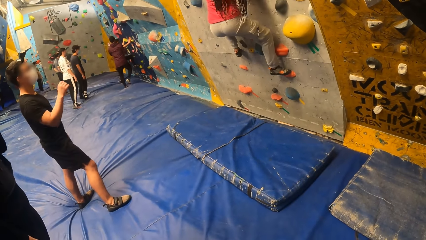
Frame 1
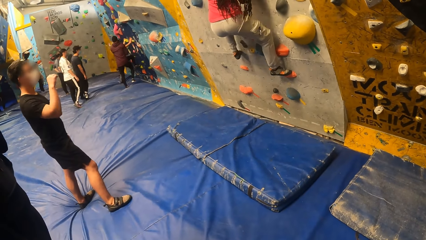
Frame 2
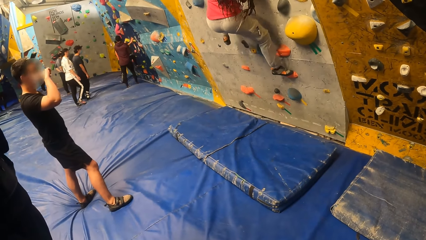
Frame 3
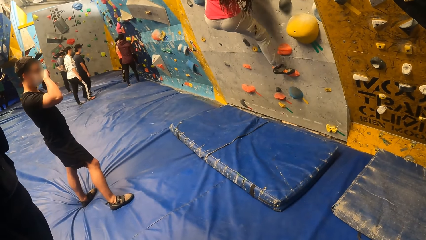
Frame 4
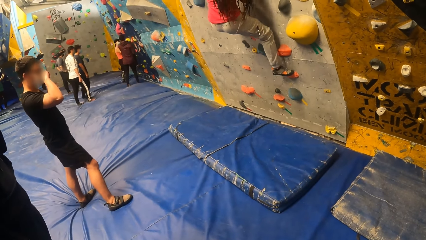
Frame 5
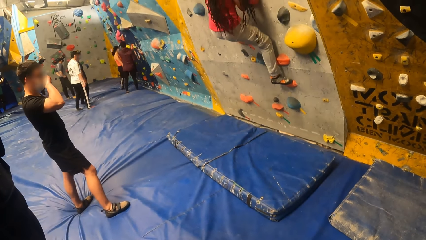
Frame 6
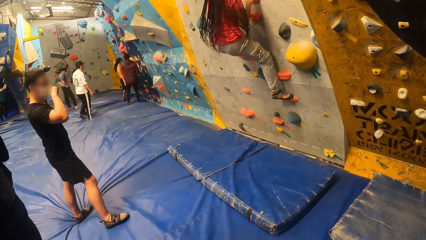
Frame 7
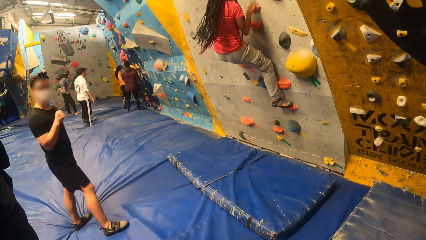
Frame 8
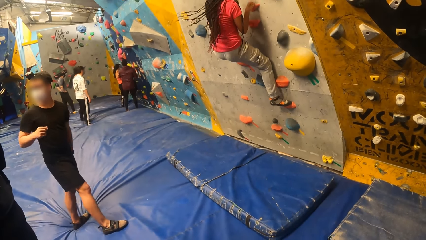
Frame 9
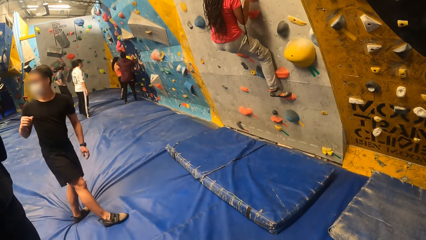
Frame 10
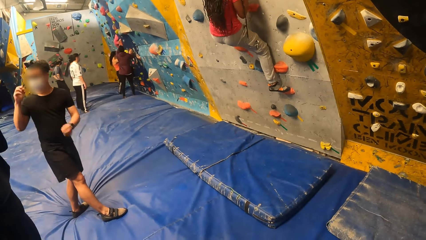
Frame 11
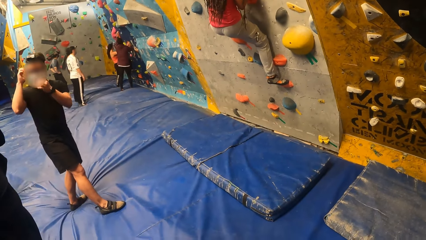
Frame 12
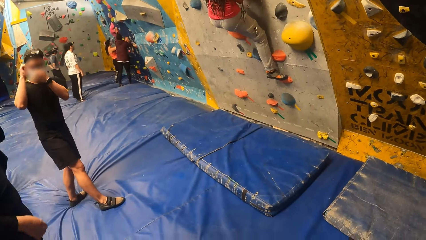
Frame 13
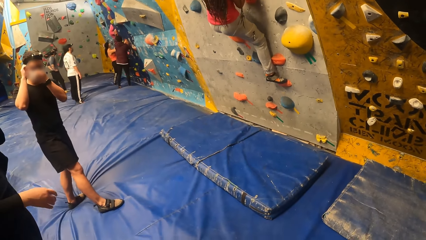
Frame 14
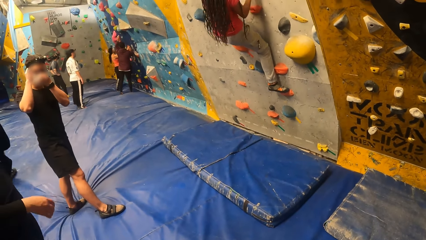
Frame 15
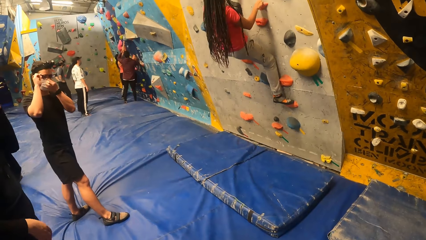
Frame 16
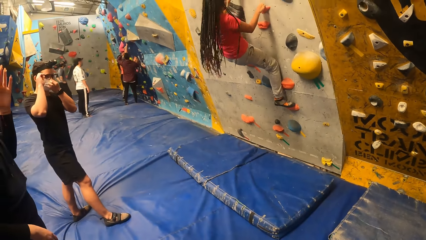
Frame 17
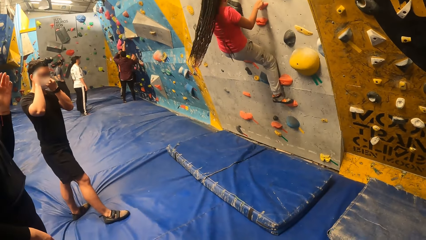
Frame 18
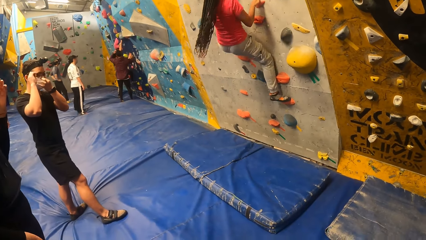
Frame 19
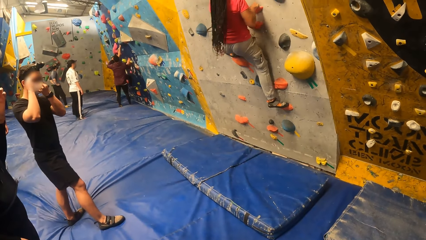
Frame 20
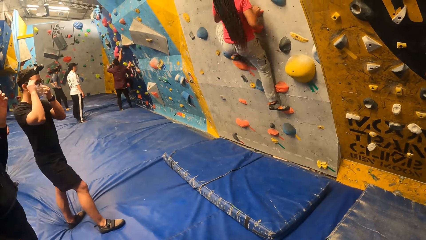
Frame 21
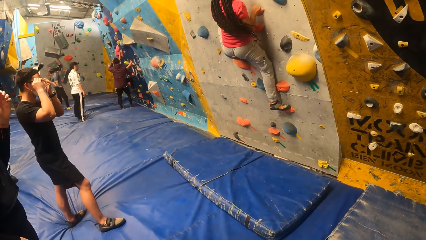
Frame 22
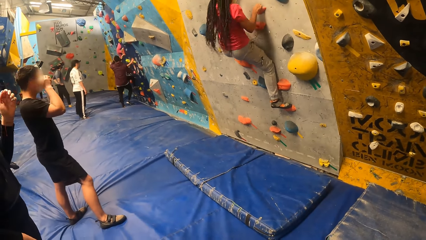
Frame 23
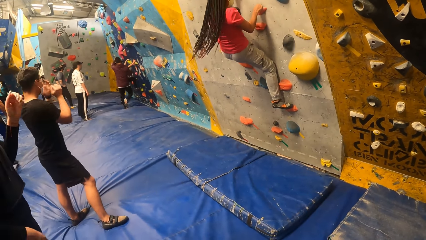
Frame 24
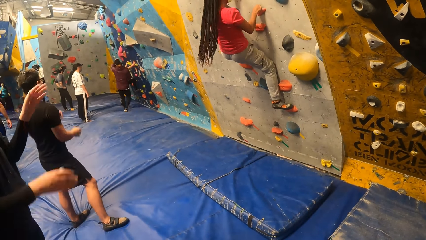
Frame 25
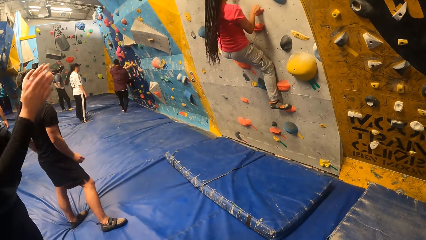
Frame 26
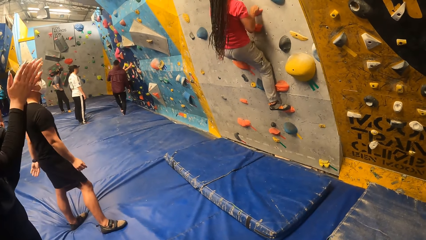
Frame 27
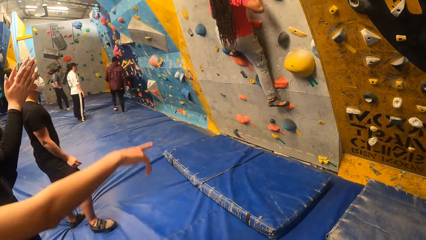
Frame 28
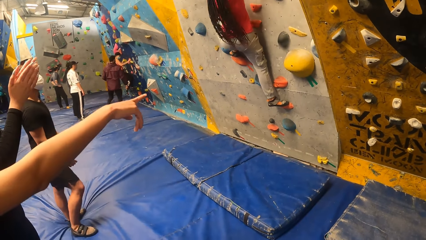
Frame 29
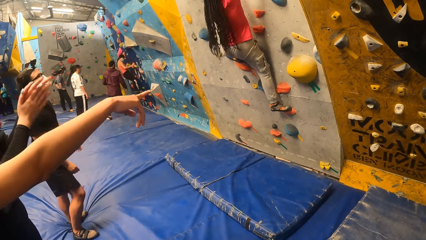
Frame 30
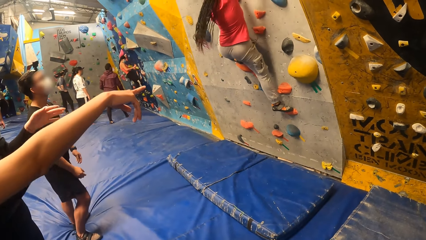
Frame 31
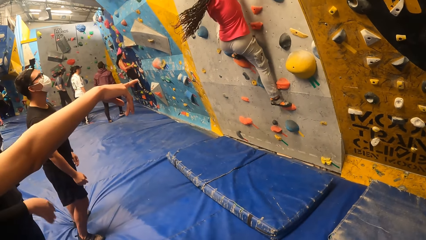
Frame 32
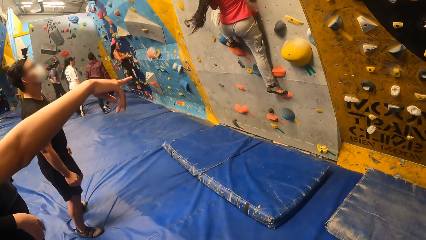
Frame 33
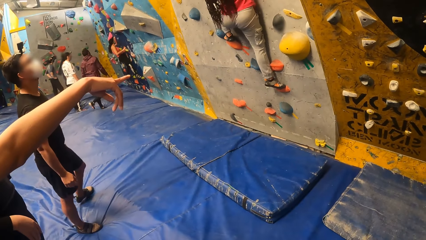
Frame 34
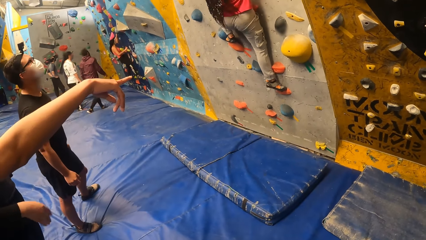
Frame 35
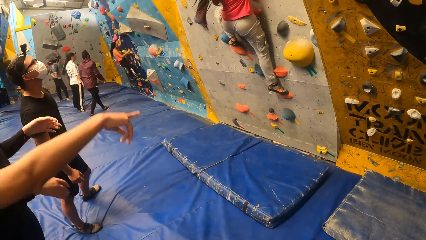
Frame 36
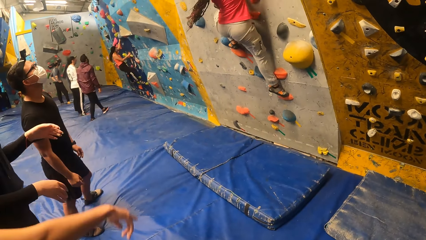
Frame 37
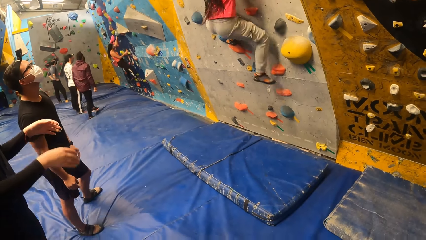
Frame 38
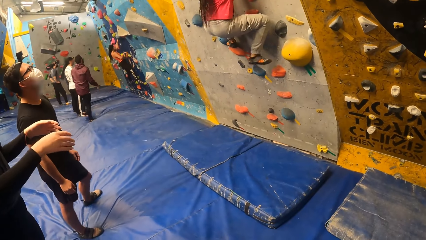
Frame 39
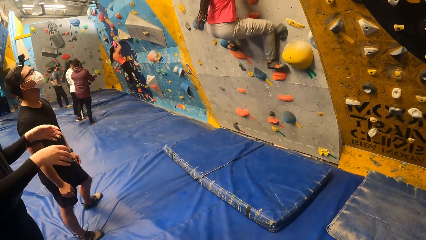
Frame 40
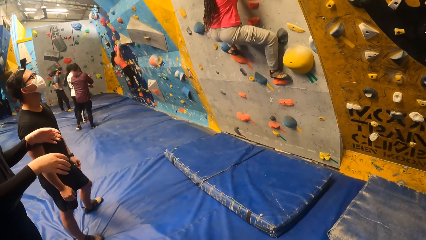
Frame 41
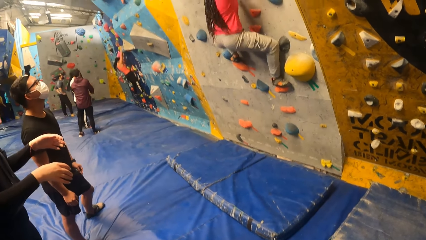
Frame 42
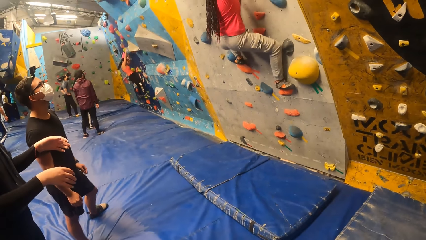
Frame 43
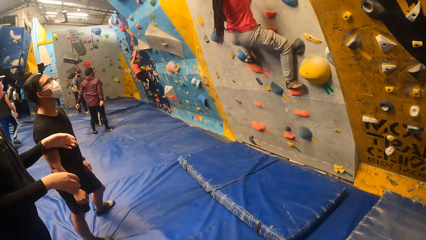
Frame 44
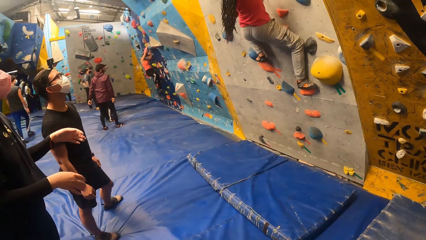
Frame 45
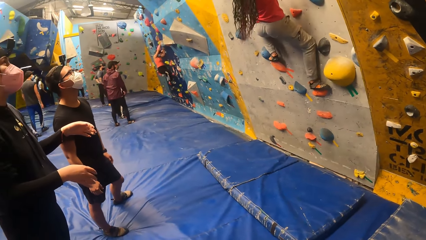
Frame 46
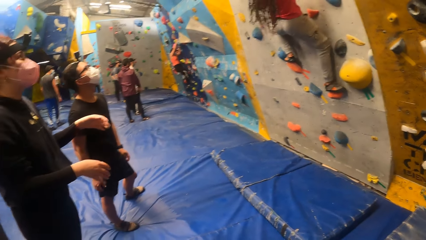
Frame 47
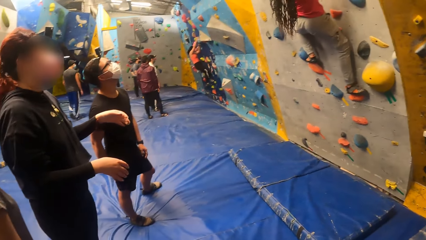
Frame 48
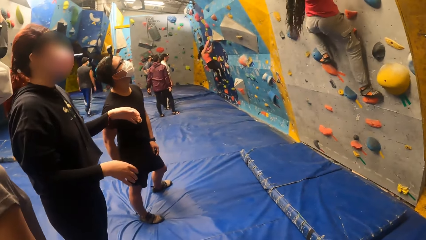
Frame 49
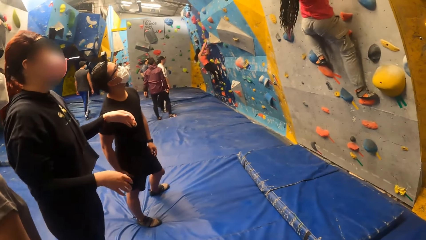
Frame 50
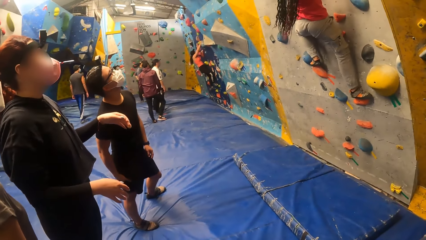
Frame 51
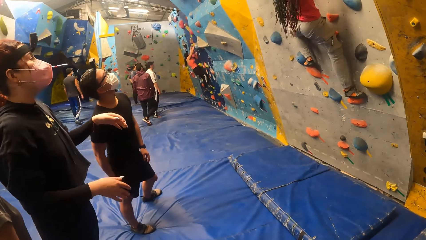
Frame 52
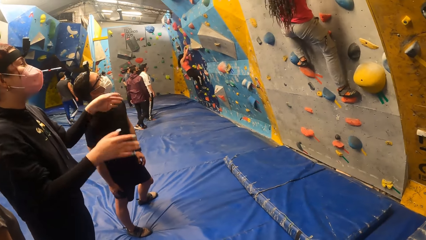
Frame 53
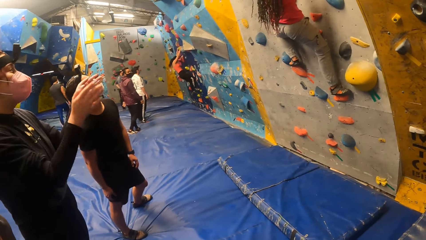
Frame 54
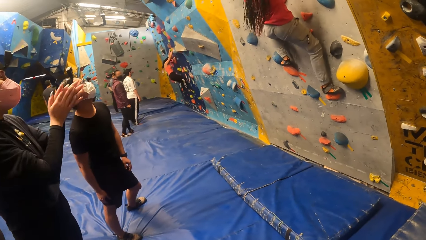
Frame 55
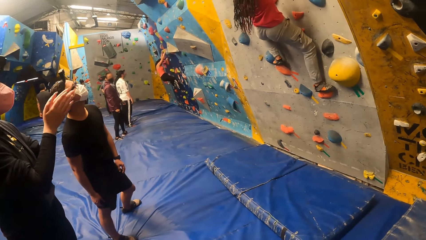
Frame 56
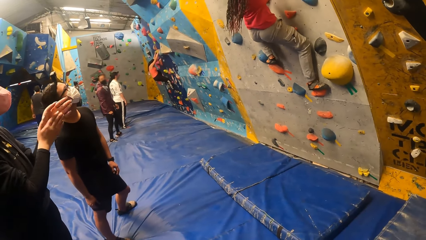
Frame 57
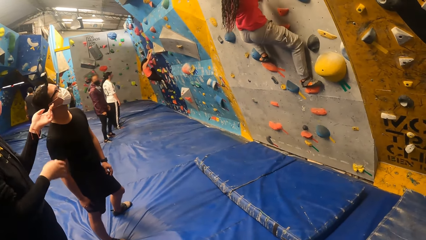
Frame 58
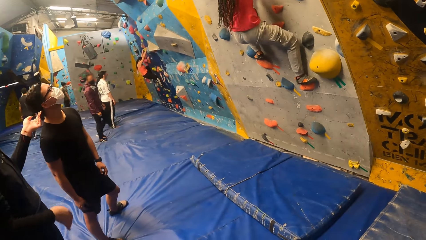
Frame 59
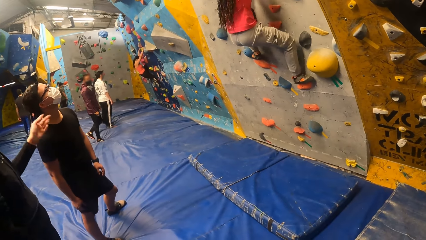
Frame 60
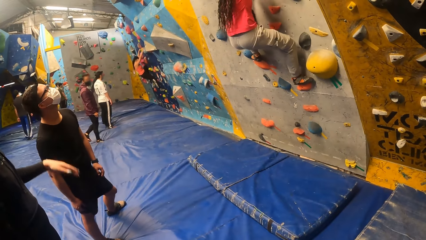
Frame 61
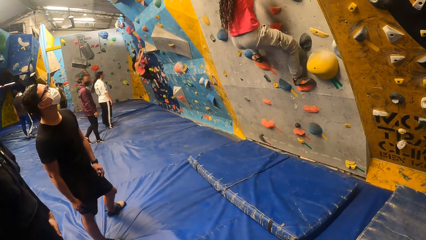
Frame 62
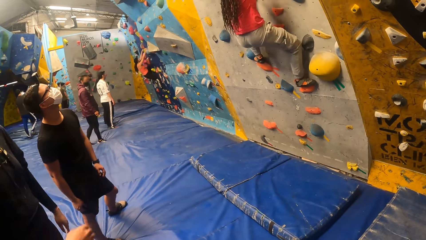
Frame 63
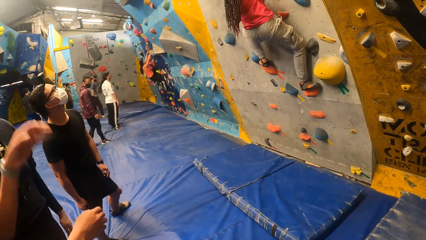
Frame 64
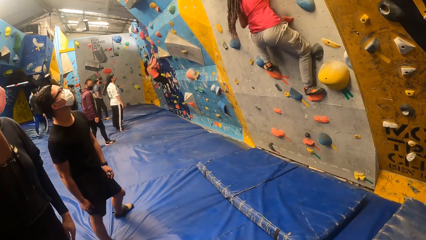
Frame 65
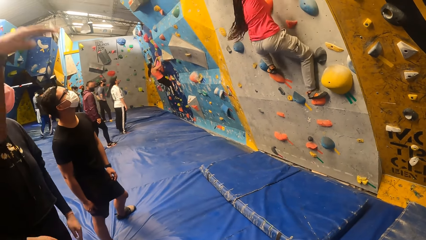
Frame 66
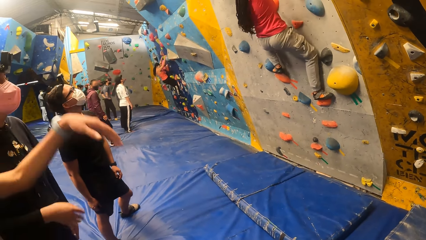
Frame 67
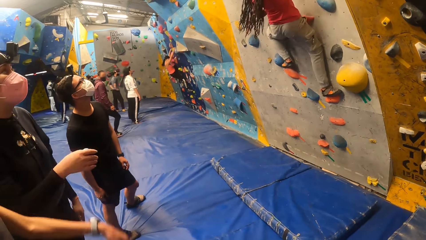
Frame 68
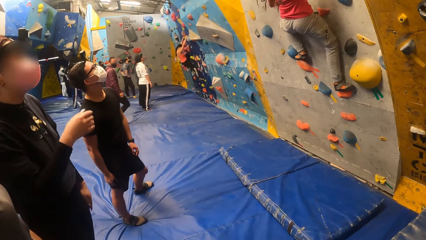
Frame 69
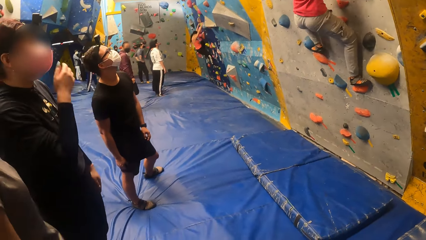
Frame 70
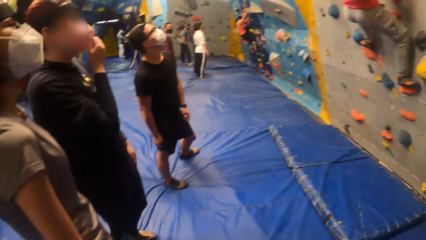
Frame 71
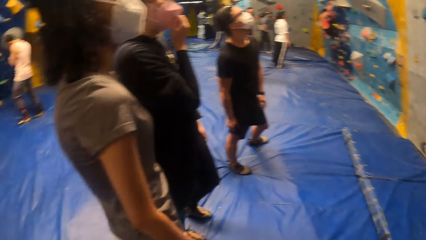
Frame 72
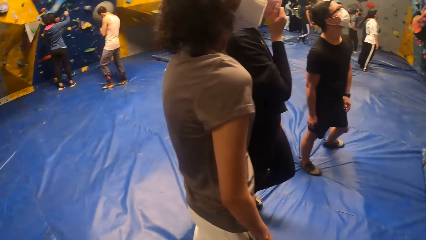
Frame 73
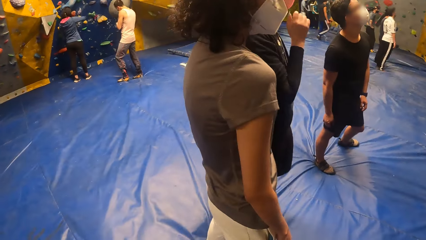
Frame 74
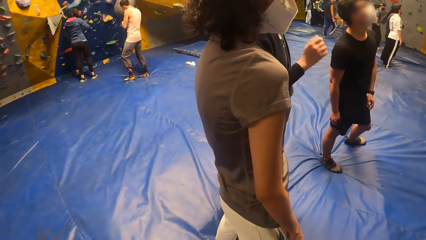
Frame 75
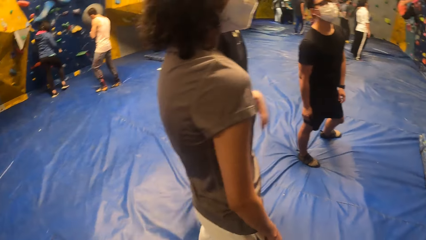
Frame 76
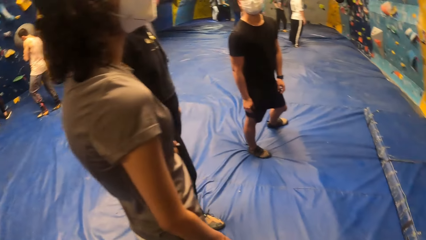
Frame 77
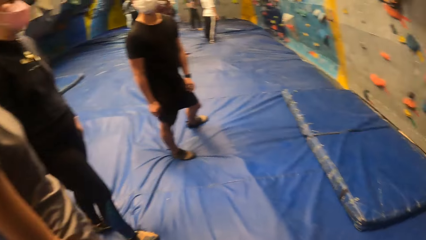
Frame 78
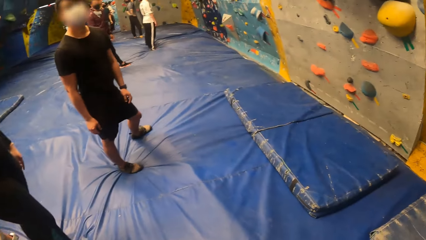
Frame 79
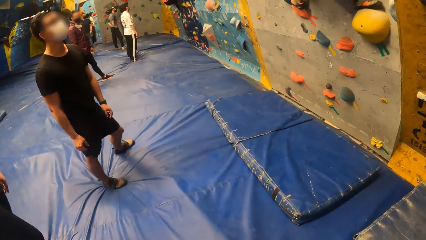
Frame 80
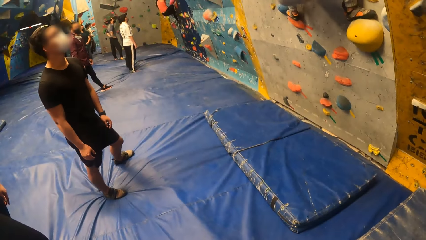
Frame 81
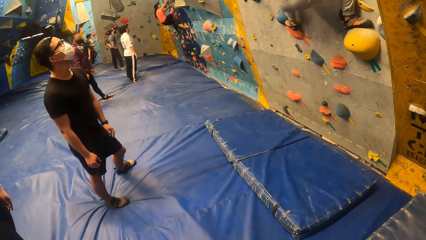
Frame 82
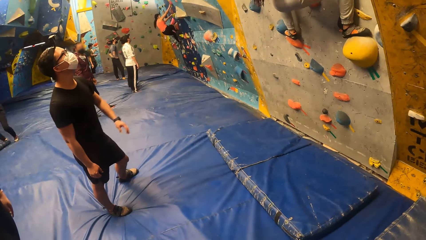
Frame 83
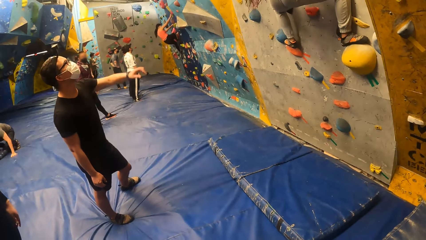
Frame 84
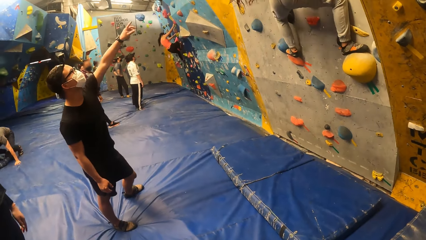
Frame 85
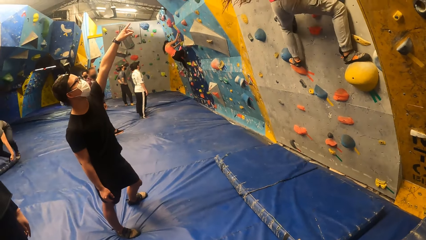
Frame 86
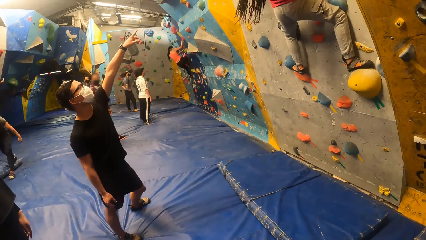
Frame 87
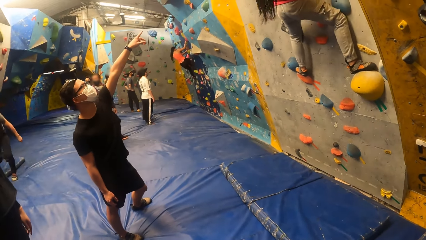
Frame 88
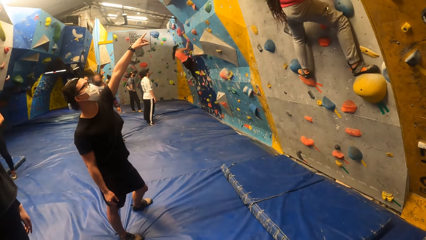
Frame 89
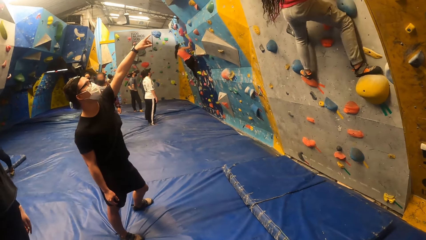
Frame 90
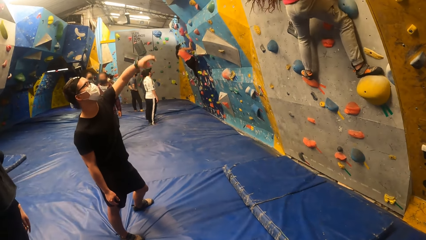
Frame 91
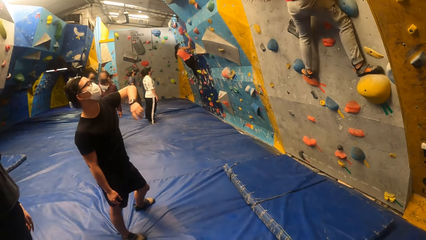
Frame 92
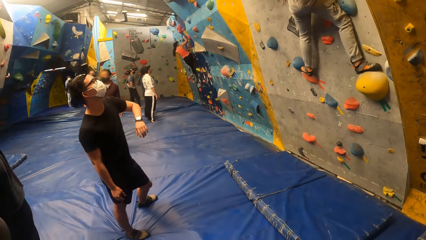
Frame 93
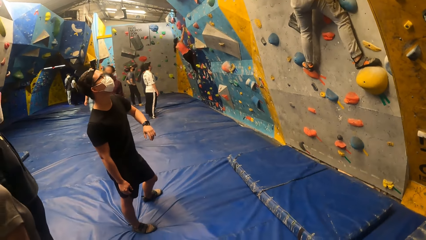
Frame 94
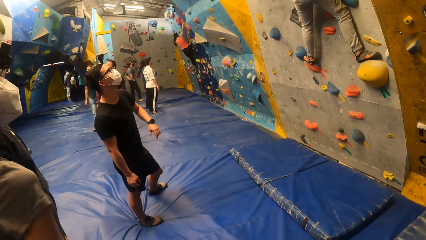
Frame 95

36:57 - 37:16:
The woman puts her left leg on a climbing hole stone. The woman puts her right leg on the climbing hole stone. The camera wearer looks around. The woman puts her right leg on the climbing hole stone. A man interacts with the woman.
